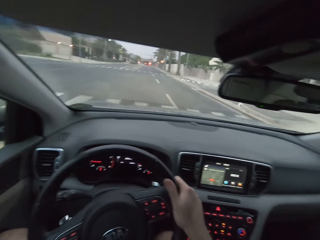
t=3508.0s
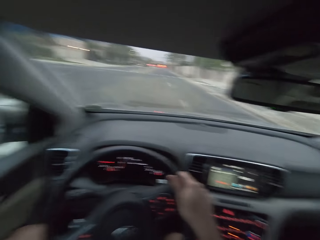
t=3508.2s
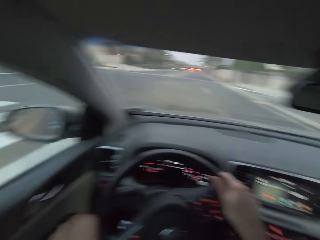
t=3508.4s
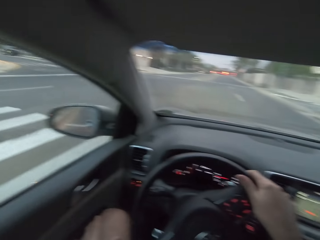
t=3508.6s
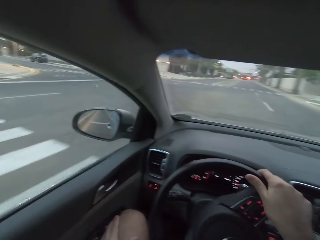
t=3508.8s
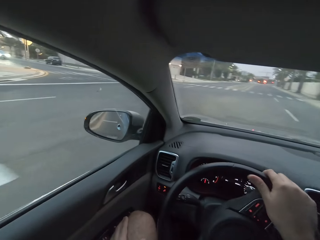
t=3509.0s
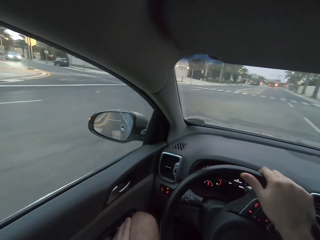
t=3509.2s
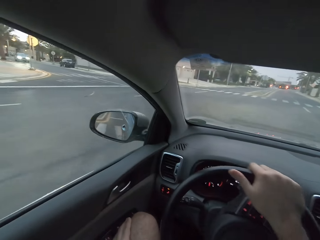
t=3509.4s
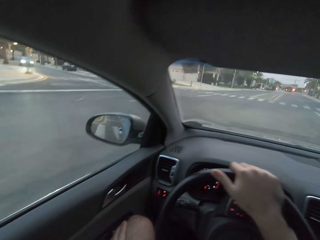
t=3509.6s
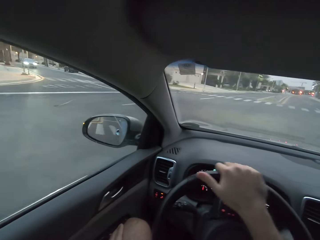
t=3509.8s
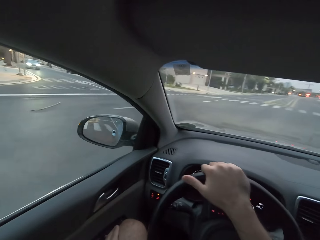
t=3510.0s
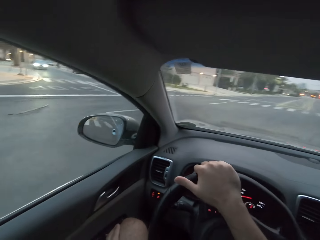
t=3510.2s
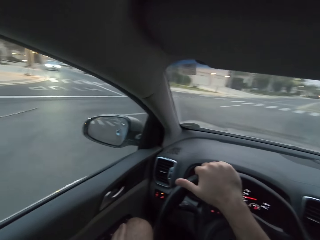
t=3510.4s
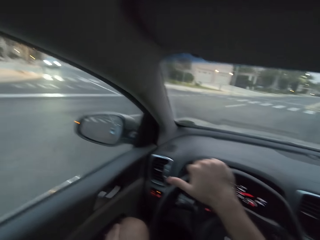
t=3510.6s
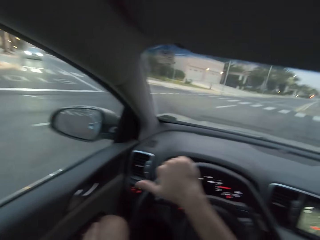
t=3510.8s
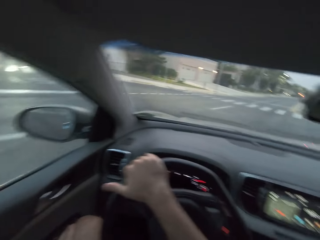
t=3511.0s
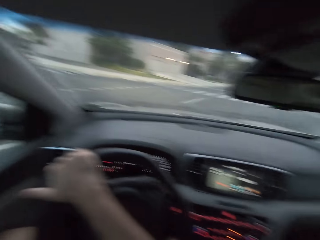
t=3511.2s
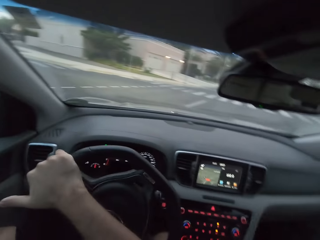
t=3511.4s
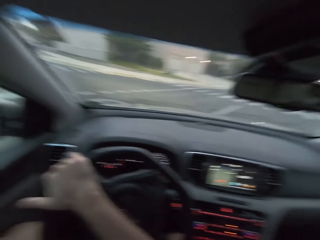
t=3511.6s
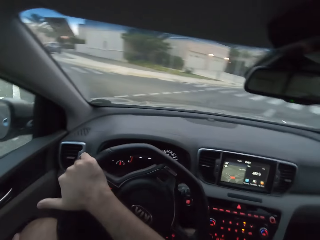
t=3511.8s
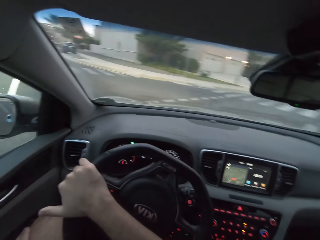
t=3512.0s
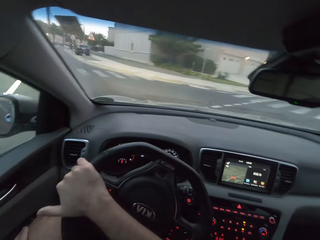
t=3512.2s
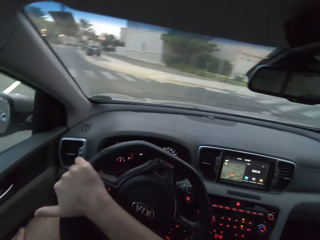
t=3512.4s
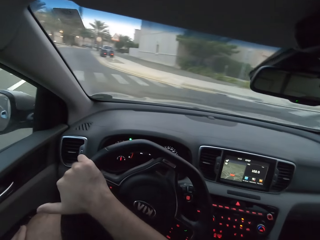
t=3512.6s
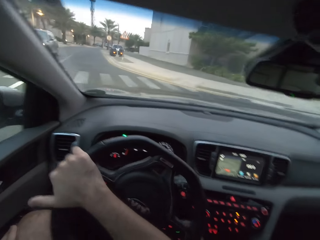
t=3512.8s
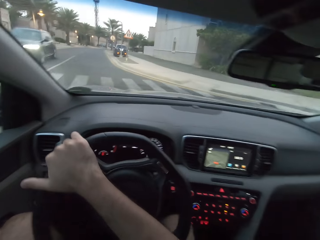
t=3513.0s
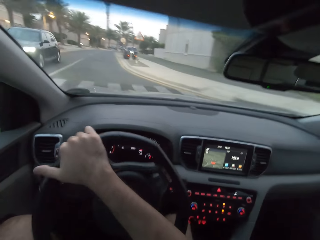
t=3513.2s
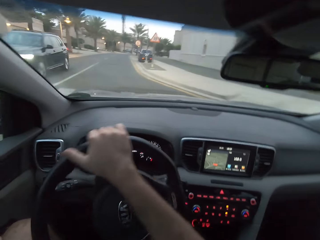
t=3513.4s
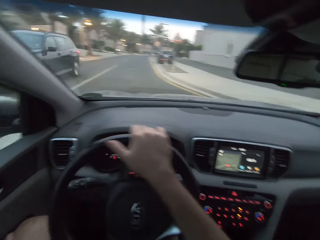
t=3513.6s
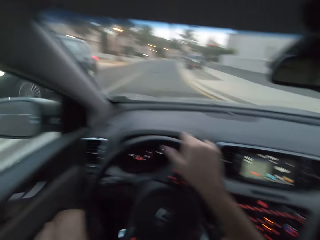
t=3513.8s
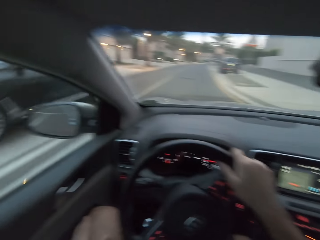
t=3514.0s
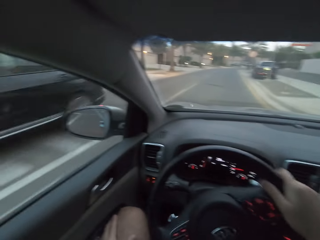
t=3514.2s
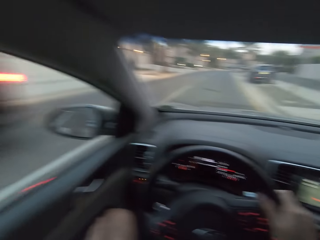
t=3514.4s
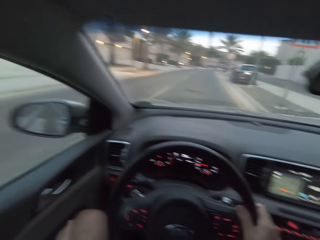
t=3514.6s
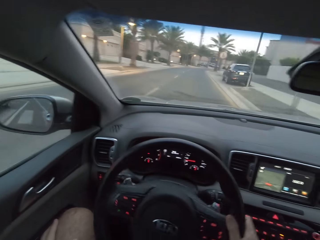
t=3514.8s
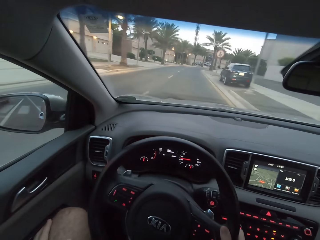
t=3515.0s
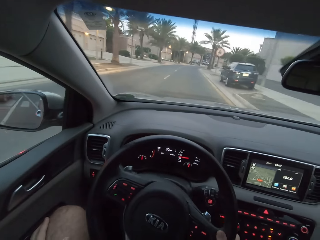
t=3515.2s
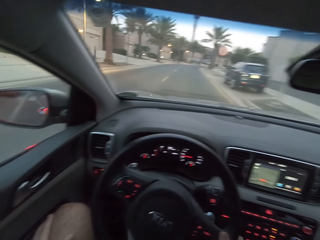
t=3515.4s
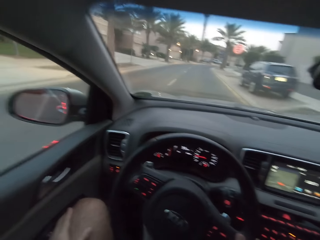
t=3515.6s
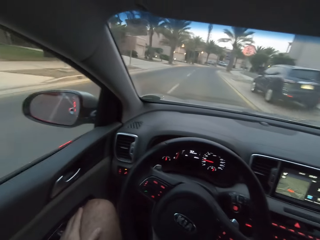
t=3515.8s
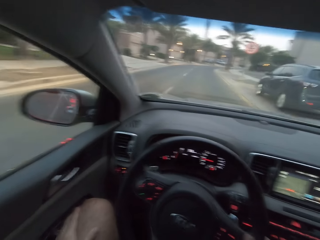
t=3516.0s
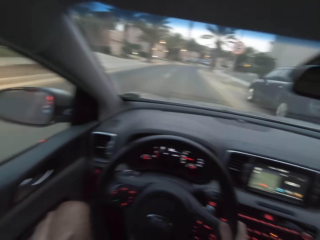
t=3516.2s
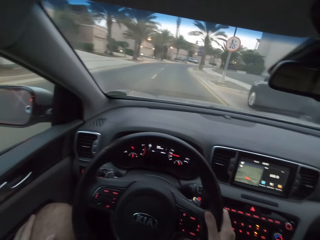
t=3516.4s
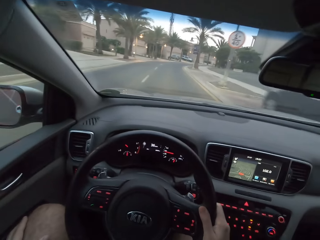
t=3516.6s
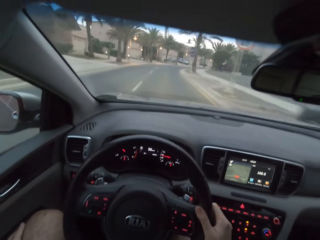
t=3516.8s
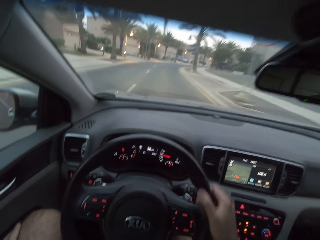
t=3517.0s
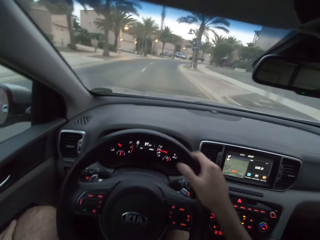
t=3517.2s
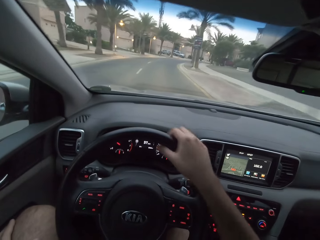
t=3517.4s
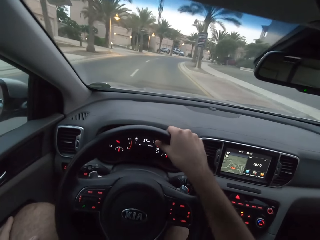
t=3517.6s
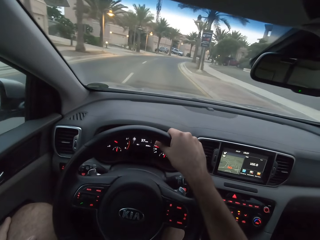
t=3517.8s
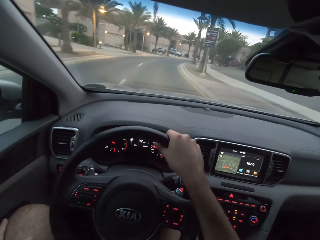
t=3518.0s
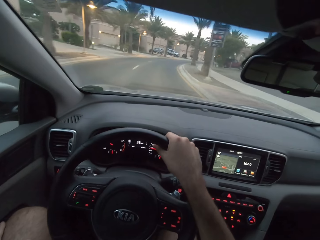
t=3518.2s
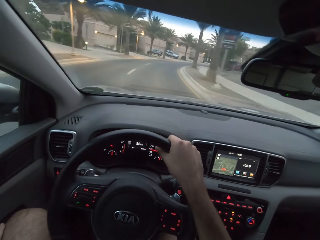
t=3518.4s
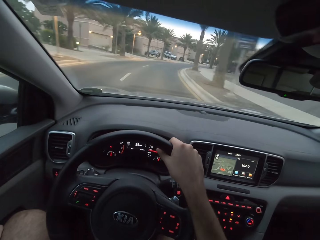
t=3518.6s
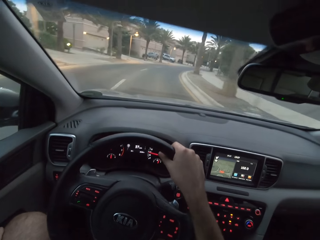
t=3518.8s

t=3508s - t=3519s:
The camera wearer turns left at the junction. They spin the steering wheel to the right.

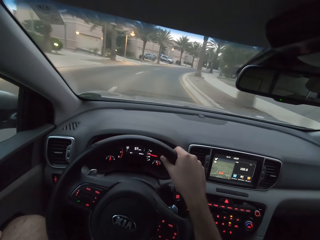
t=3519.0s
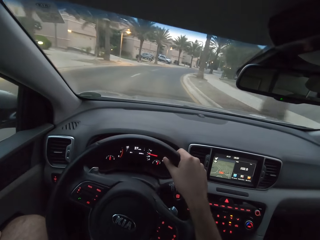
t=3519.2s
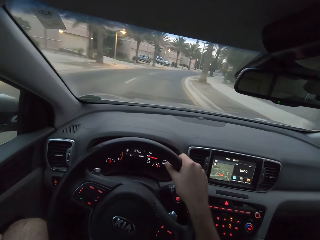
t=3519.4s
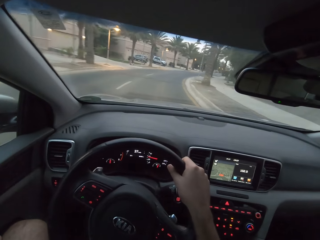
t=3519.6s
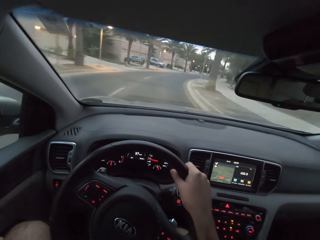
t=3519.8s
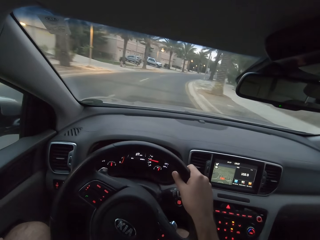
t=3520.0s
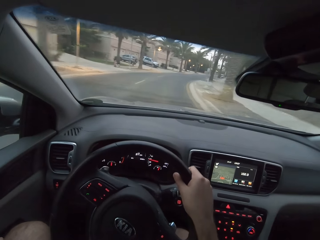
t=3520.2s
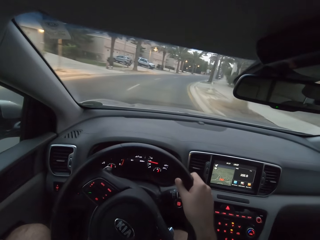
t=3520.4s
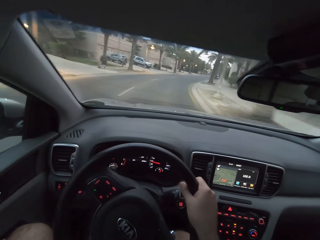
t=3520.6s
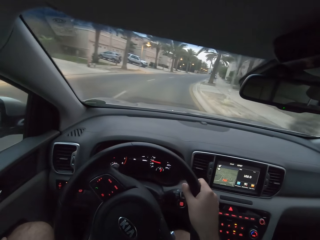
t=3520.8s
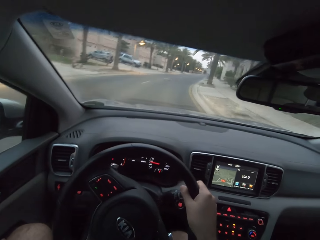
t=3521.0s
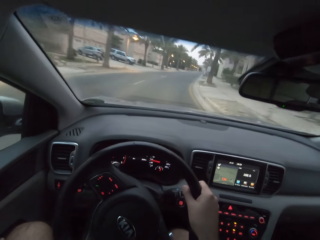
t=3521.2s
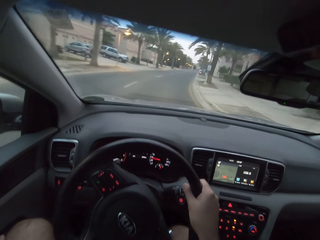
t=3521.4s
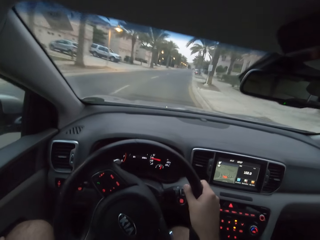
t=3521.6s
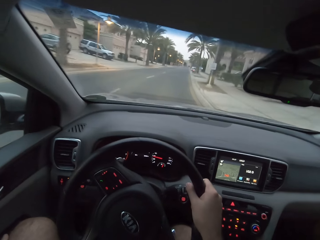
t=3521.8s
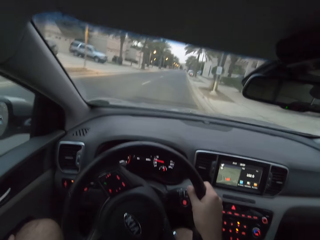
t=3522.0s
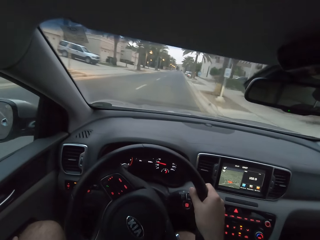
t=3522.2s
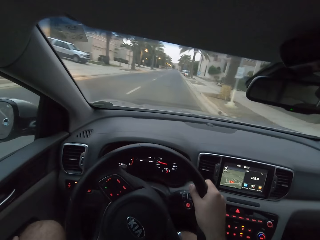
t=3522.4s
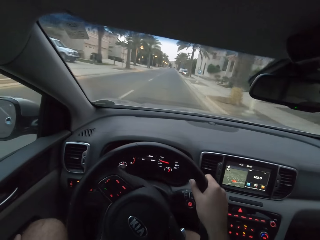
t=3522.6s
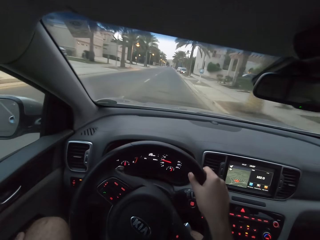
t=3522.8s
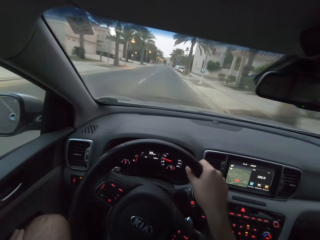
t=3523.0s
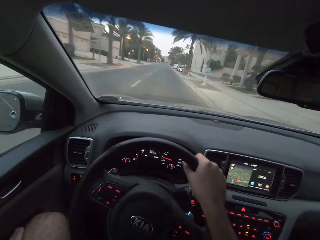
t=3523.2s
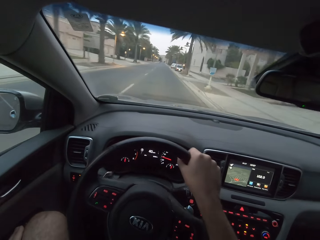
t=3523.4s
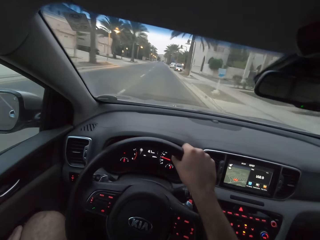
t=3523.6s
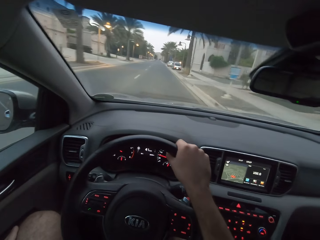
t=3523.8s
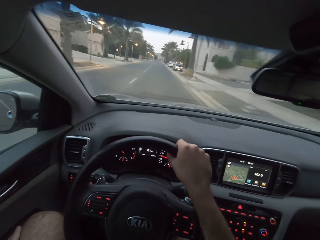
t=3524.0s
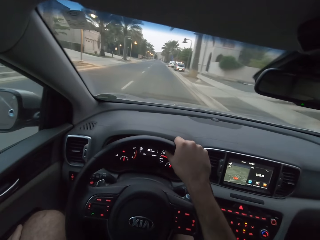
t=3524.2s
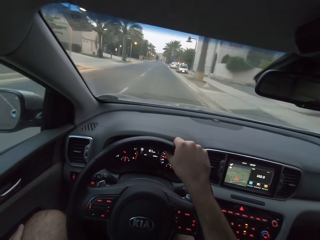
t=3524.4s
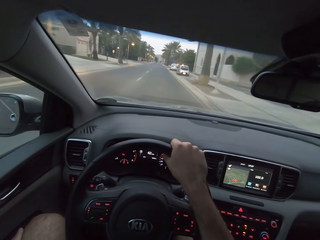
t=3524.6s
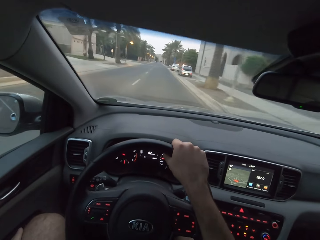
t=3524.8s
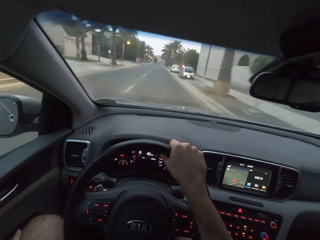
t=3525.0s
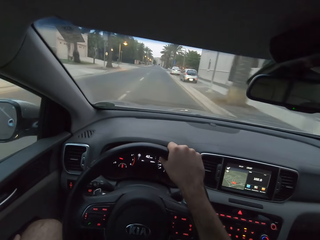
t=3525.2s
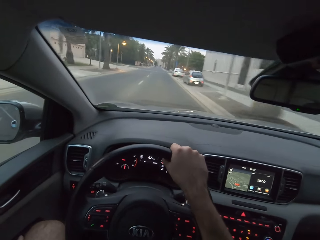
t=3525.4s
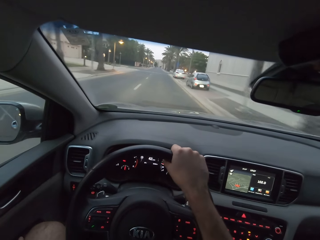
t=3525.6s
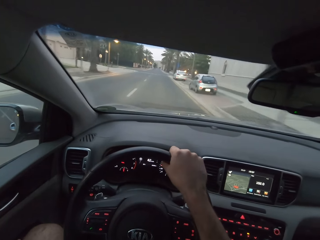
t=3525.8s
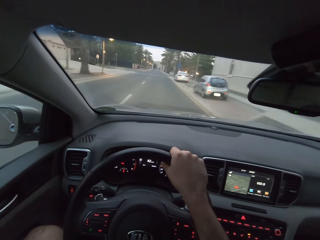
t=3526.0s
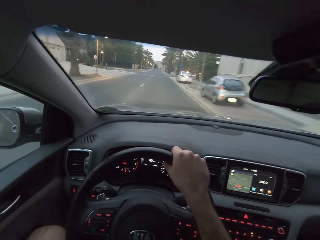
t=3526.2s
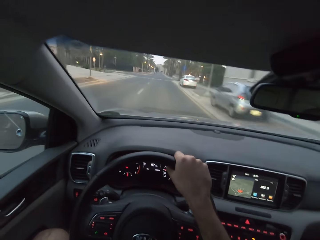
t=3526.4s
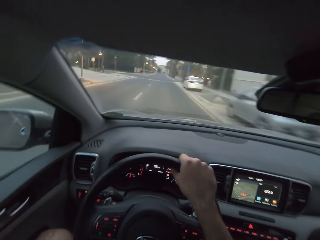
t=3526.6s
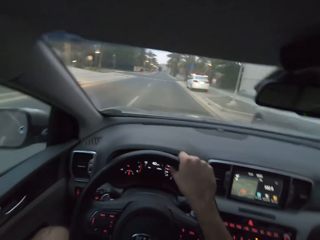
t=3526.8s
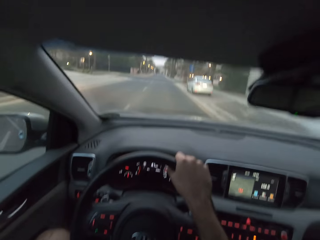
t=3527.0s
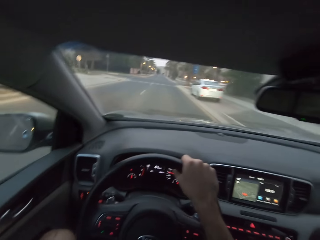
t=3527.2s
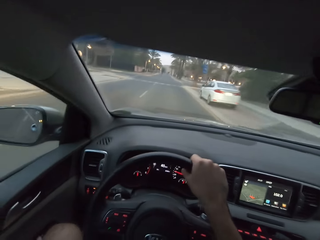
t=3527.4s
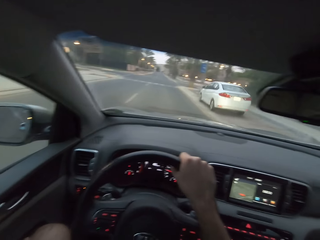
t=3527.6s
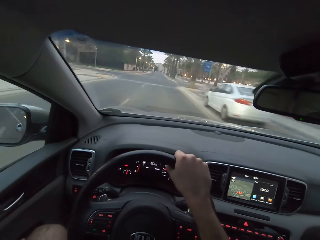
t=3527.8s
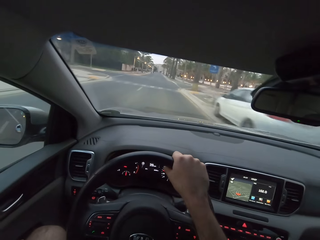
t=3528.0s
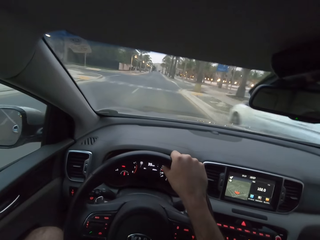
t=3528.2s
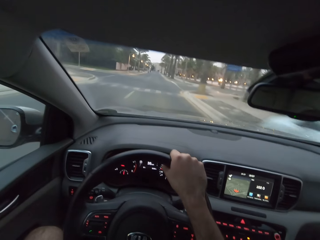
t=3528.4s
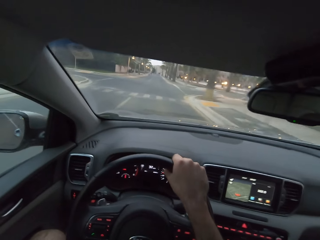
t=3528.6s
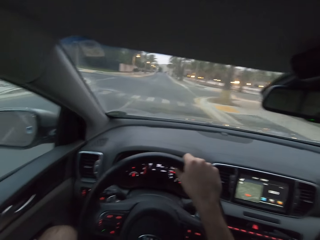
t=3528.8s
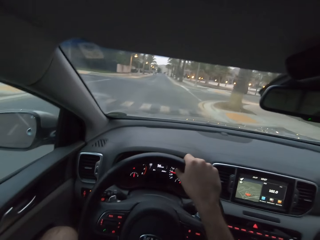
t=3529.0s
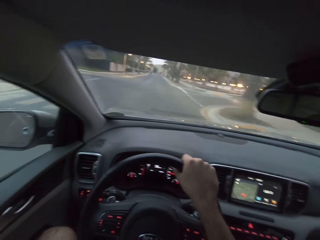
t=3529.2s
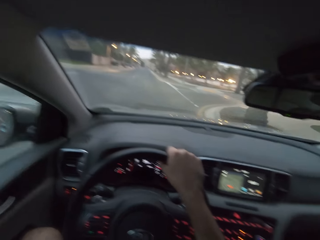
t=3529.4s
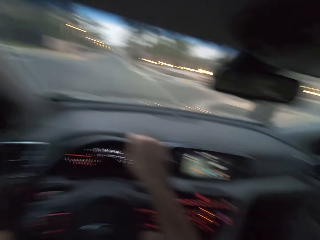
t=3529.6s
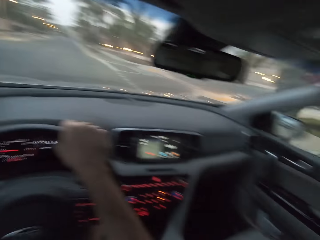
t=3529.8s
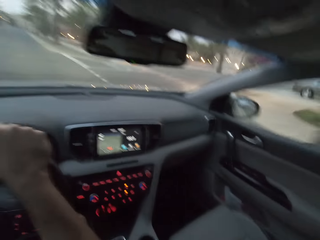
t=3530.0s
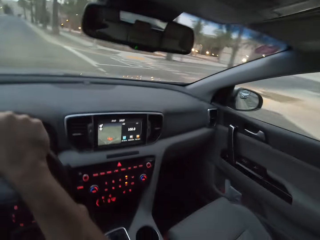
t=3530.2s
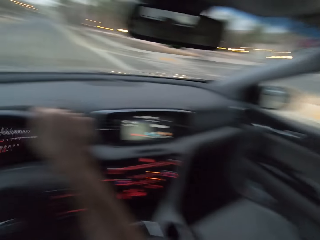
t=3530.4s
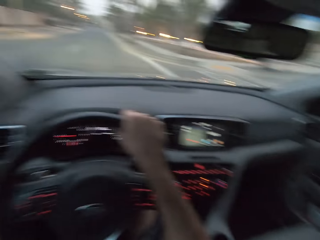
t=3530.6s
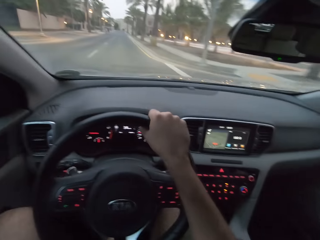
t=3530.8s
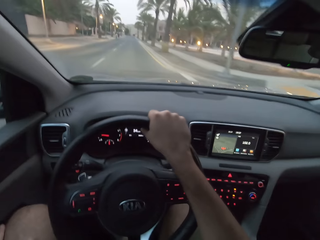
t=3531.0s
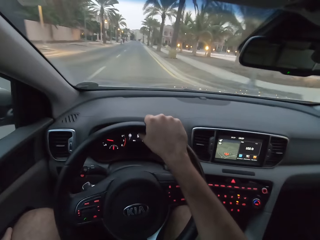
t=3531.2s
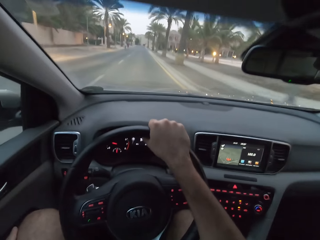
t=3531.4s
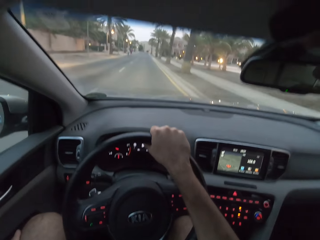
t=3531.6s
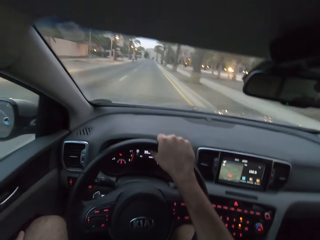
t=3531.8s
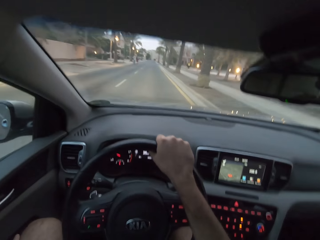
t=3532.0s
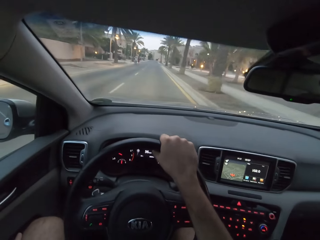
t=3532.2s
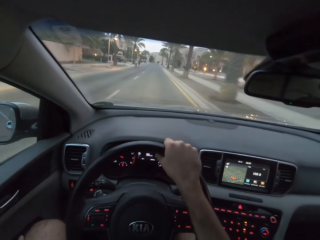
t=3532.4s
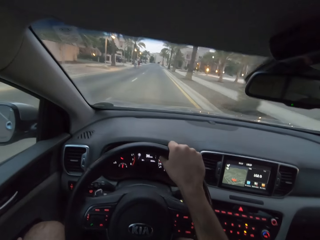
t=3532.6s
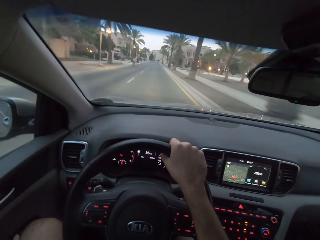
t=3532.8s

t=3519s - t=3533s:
The camera wearer spins the steering to the right. They spin the steering to the left. They drive. They are turning back to the left.
